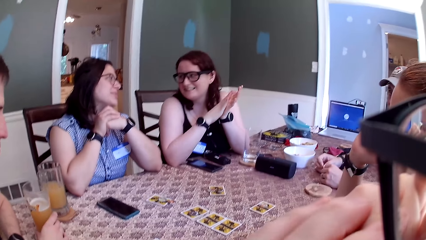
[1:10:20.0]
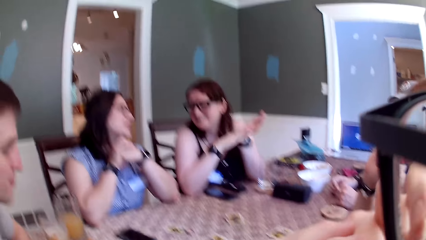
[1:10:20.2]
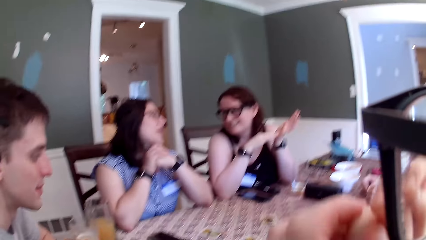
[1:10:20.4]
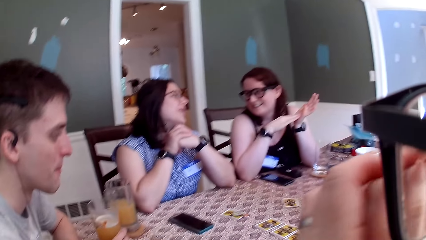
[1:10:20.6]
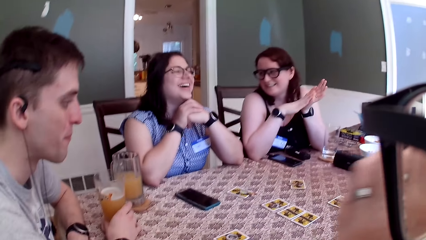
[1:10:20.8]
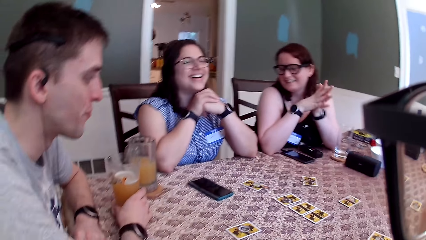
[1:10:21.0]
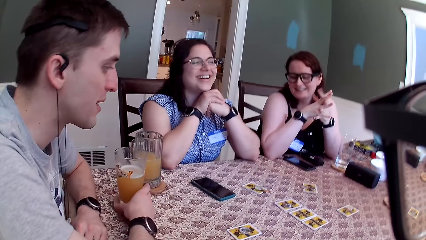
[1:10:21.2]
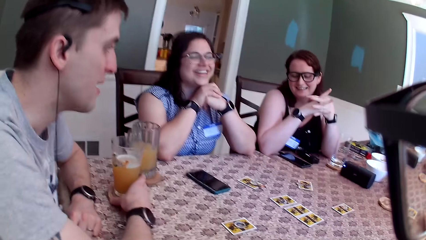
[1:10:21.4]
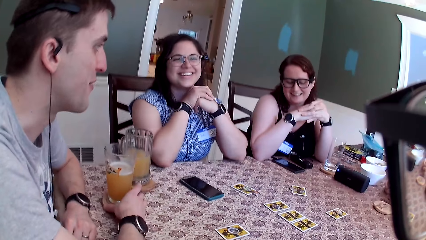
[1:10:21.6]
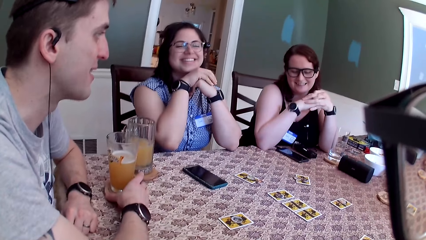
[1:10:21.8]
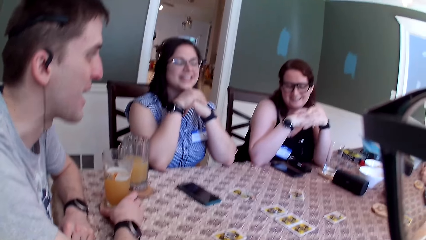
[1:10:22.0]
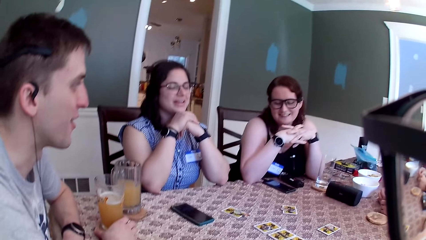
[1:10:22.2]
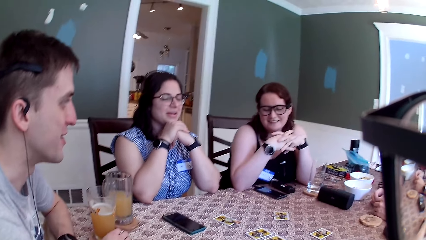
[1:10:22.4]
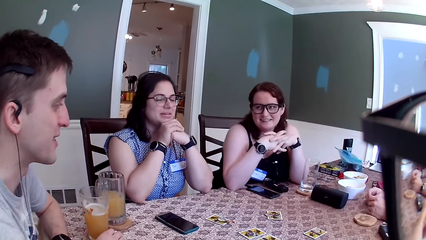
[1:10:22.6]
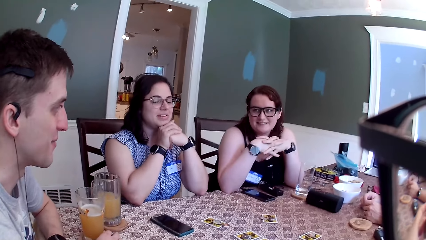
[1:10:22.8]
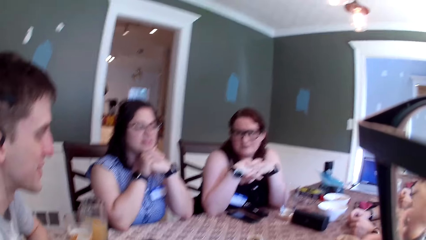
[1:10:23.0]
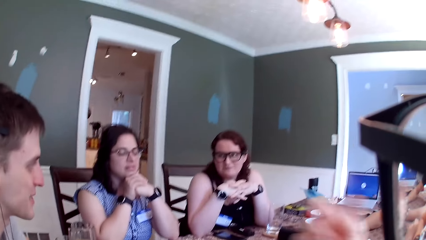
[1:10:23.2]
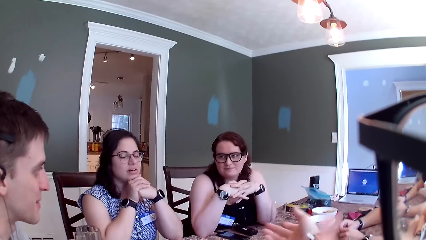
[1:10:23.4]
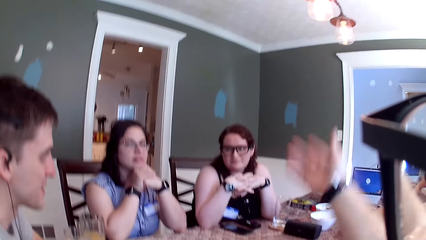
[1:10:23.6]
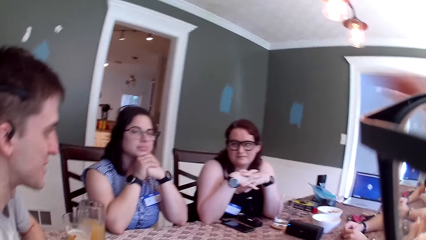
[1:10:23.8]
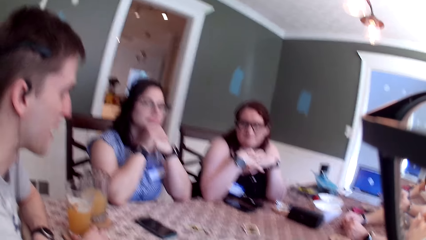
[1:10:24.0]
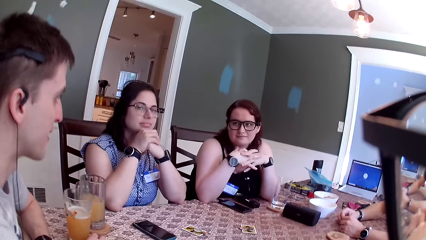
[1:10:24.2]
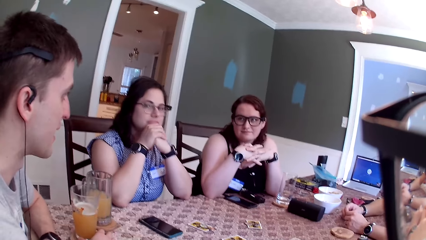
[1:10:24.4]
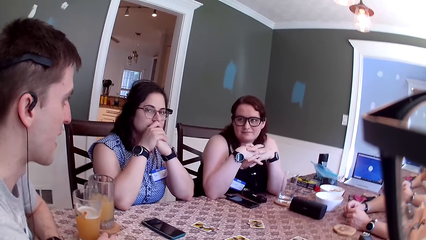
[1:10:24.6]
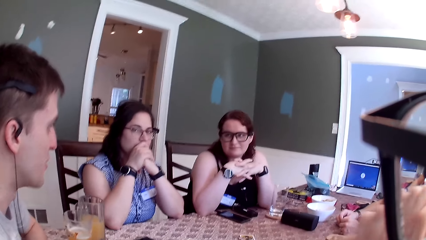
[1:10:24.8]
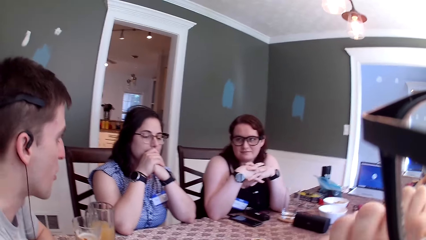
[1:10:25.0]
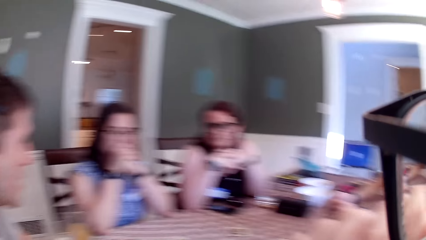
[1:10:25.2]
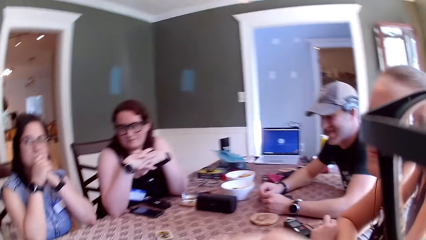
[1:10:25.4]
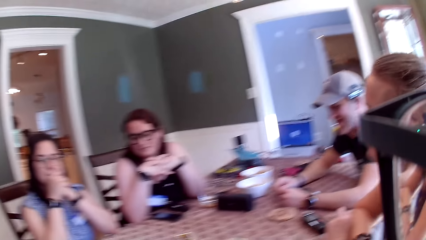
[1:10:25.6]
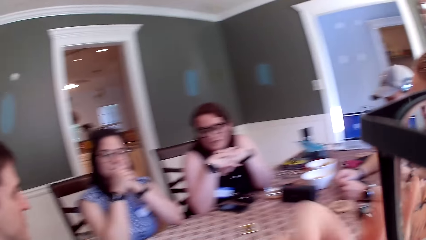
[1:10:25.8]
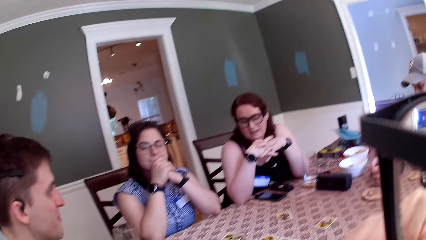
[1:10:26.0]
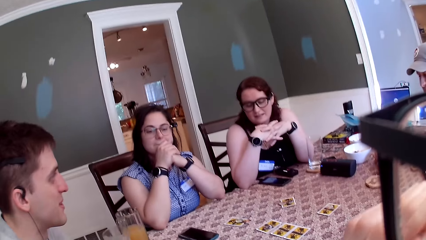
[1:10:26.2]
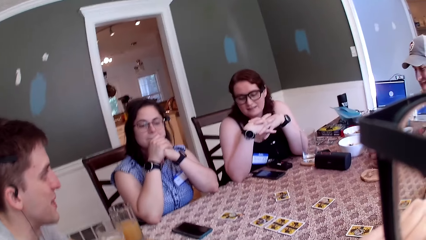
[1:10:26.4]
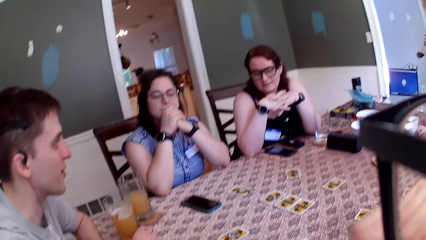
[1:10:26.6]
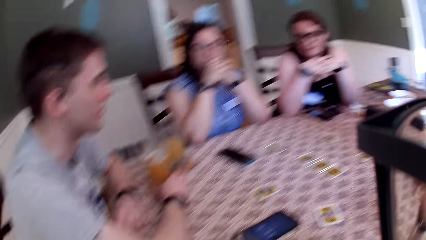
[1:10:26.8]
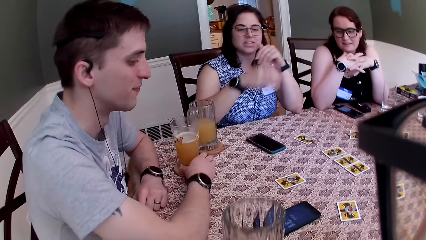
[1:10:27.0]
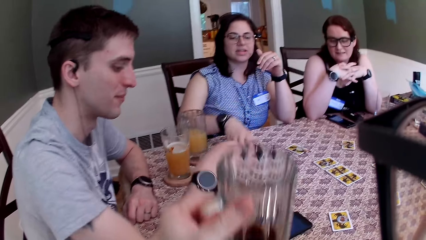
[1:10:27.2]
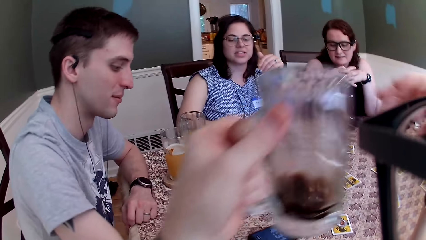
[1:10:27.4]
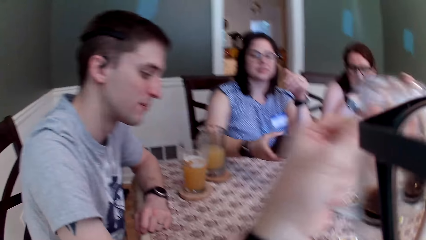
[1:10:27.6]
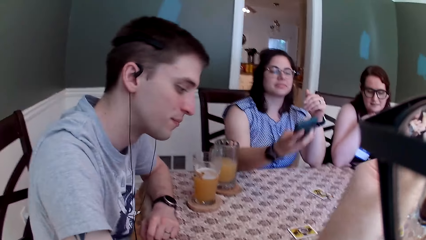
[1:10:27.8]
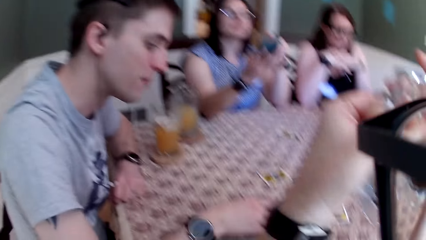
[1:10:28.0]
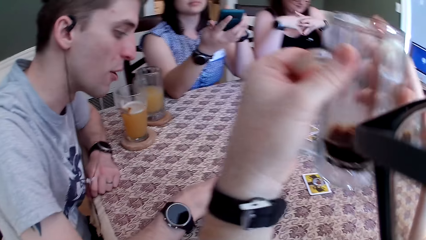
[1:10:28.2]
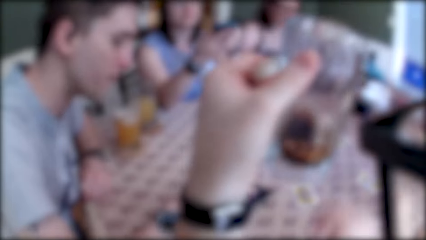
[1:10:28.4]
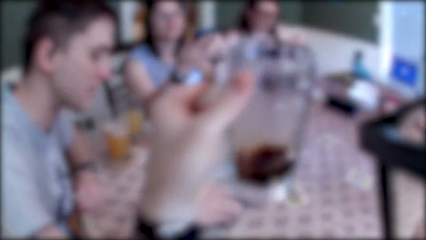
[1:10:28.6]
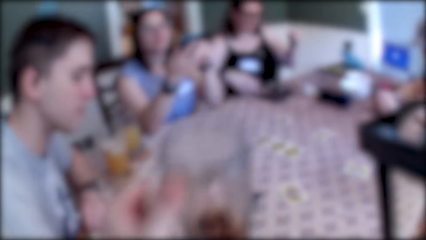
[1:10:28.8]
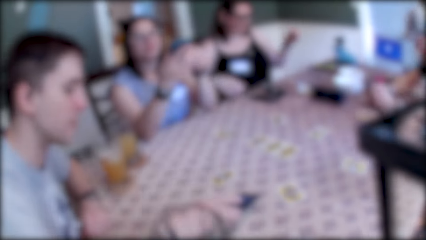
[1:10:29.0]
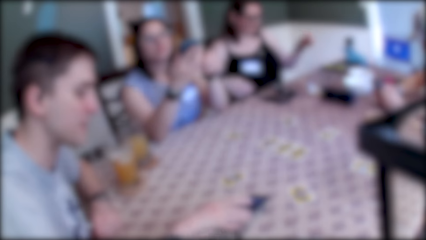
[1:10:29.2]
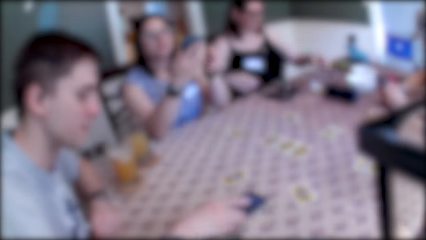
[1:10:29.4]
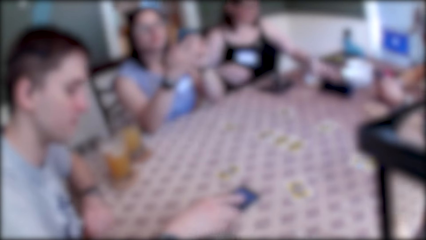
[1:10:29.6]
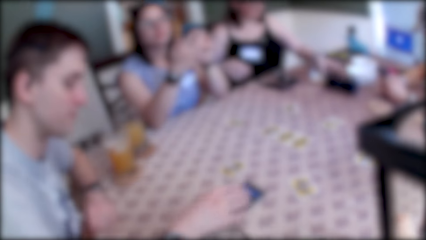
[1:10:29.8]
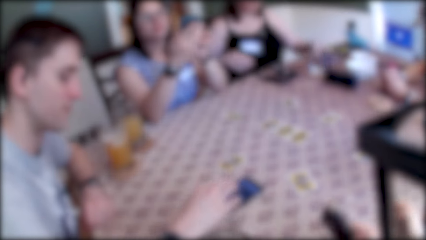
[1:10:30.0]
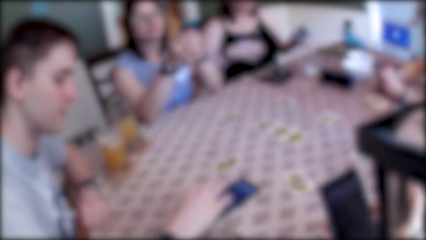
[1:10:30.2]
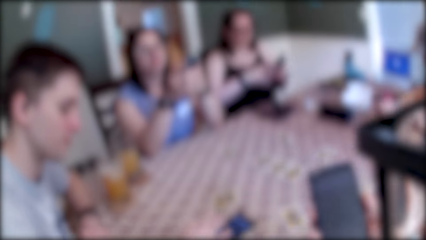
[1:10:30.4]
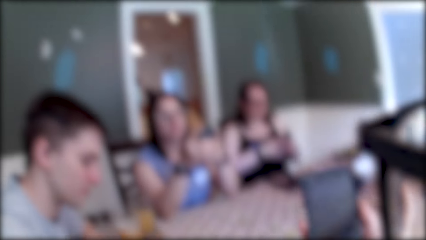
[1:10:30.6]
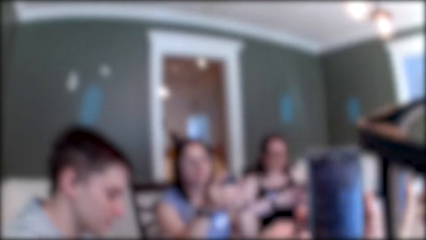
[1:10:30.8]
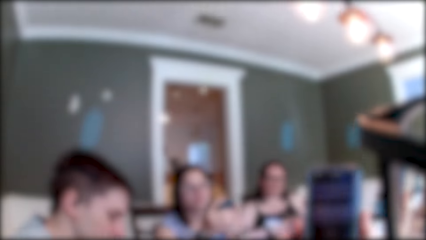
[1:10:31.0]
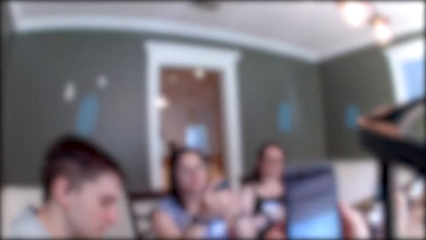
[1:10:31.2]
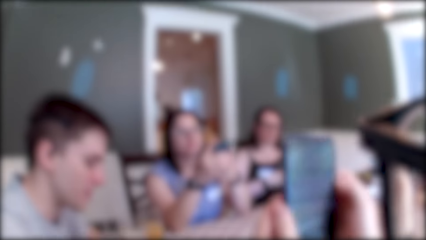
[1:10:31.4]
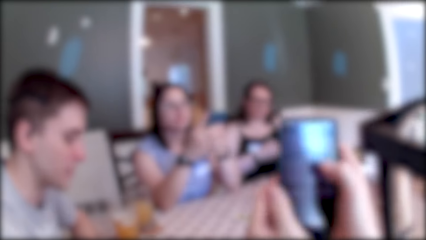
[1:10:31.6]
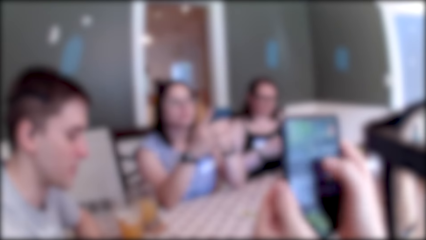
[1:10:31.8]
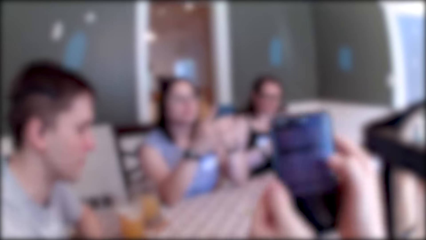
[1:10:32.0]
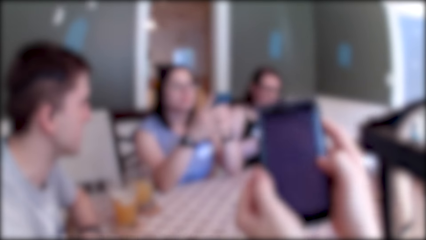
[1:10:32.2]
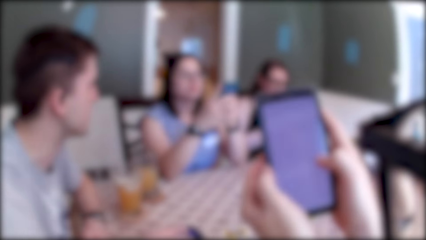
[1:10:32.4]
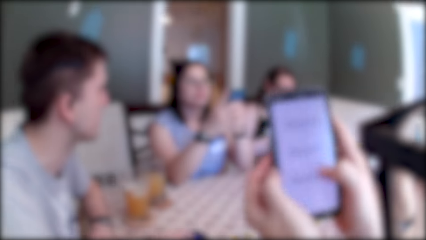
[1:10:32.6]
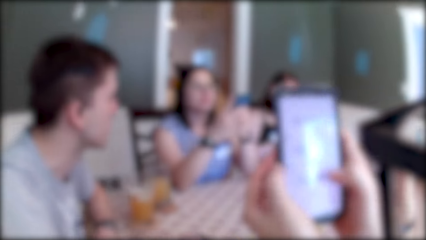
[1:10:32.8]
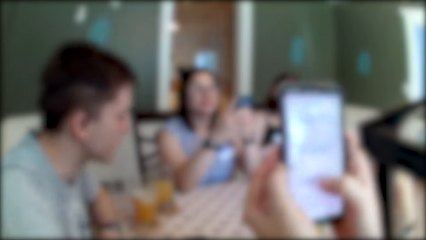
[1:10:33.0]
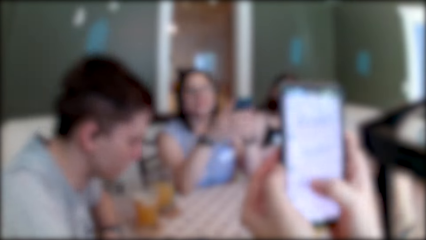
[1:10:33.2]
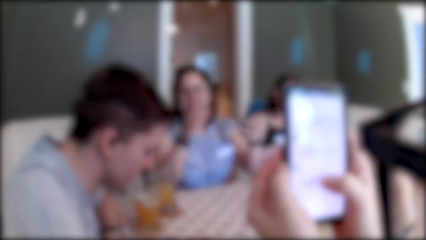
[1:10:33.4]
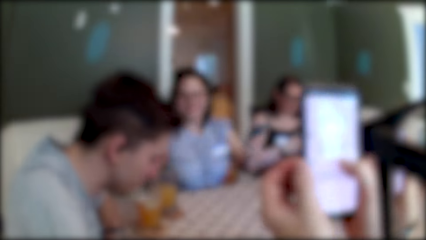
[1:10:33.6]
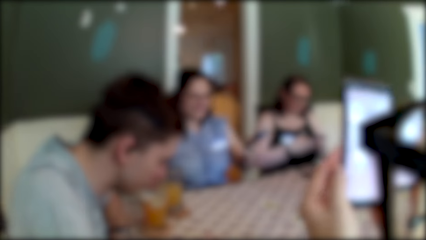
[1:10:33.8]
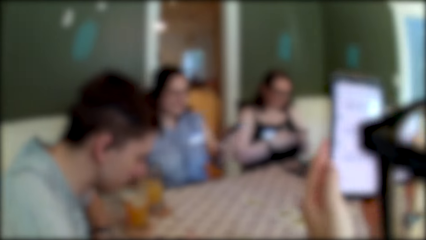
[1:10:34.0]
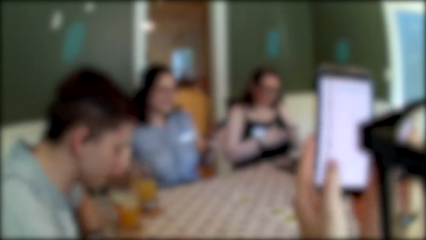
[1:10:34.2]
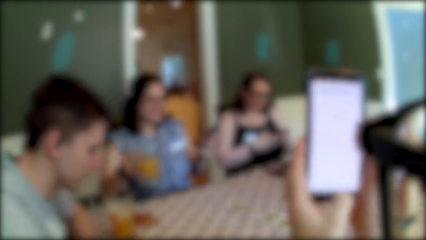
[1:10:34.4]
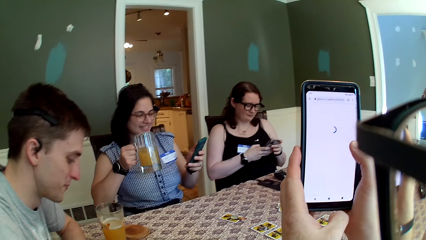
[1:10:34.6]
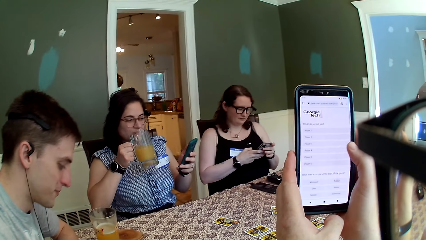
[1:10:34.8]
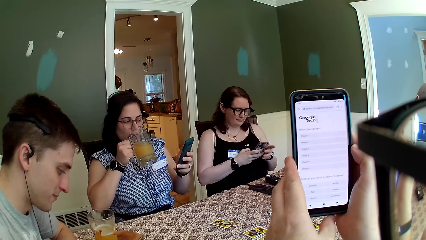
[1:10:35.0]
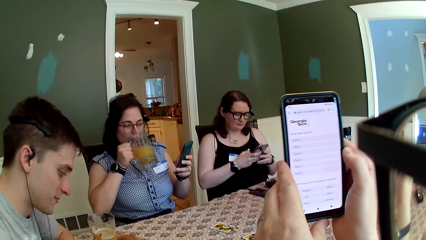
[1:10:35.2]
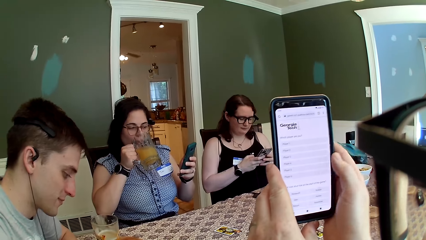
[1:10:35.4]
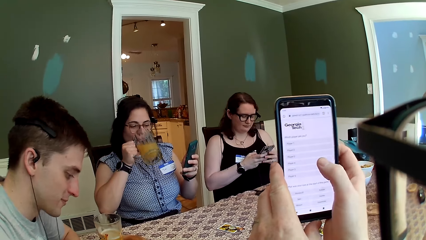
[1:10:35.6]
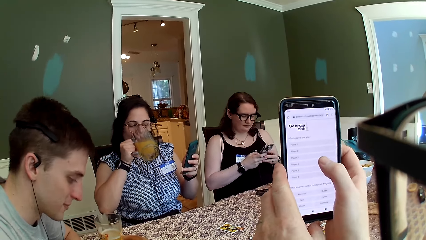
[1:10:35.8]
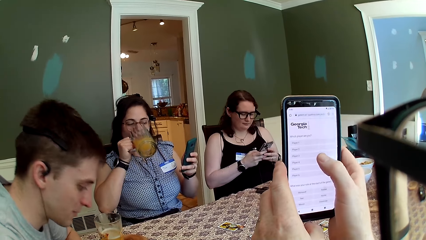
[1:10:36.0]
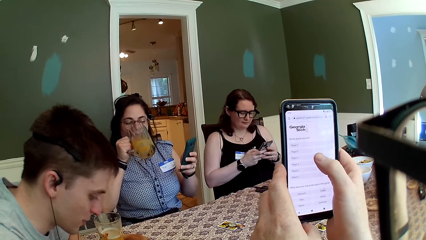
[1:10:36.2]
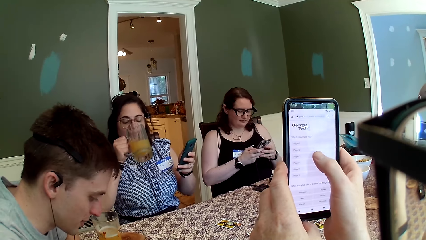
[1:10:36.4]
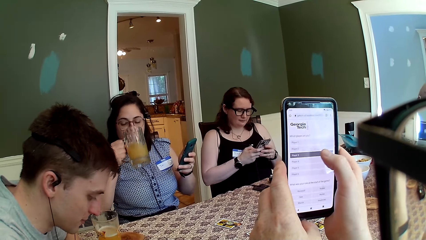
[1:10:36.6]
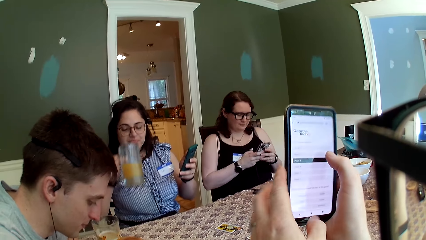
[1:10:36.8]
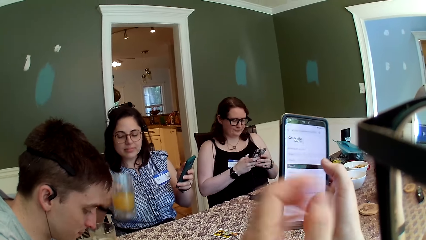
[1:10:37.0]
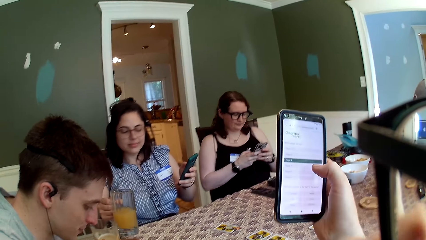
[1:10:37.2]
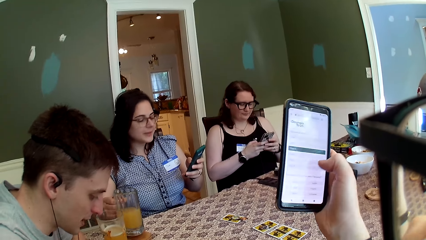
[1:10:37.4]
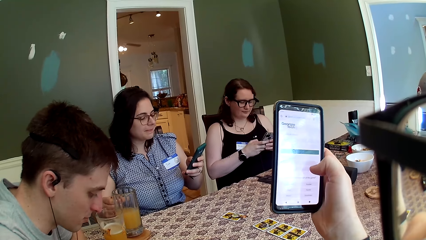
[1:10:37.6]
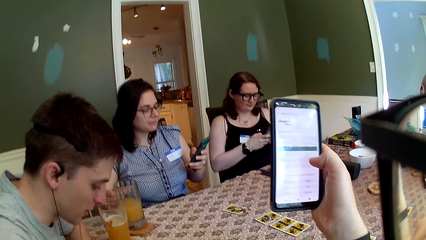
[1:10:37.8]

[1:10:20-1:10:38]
A man holds a beverage glass. A lady stretches the hand. A woman picks a phone from the table with her right hand. The camera wearer drinks a beverage. She picks the glass of wine from the table with her left hand. The man operates the phone on the table with his right hand. The camera wearer picks a phone from the table with her right hand. She and another lady hold the phone. The woman operates the phone with her hands. The other lady operates a phone with her hands. The camera wearer operates the phone with her hands. She scrolls the phone. The woman picks the glass of juice from the table with her right hand. The camera wearer and the ladies hold the phone on the hand. The woman, the lady, the man and the camera wearer scroll the phone. The woman drinks from the glass of juice in her right hand.
